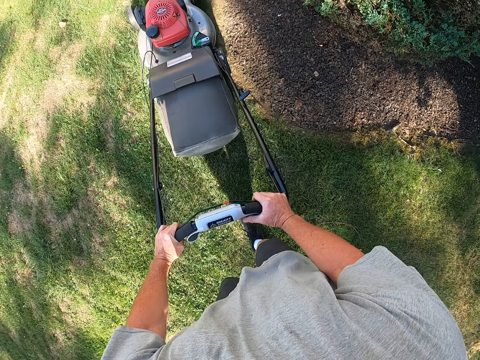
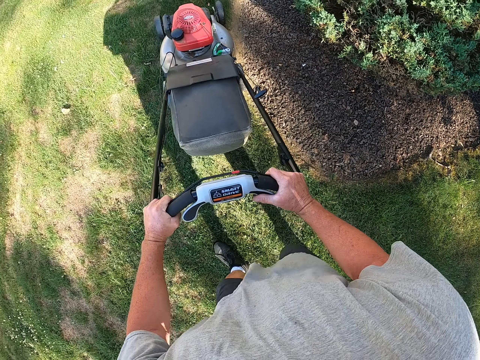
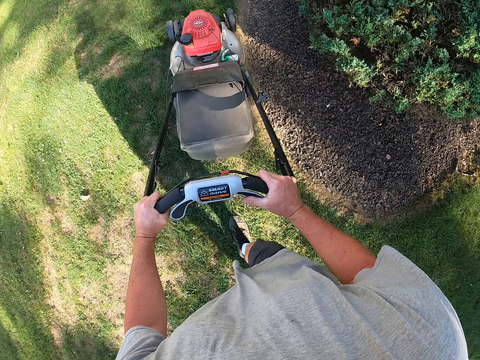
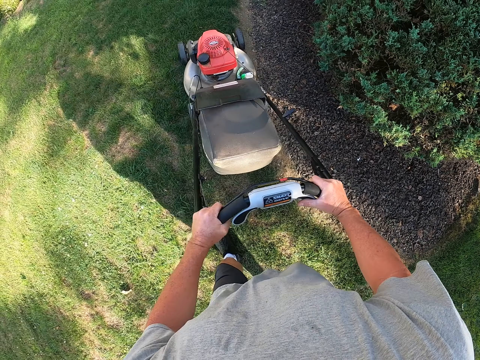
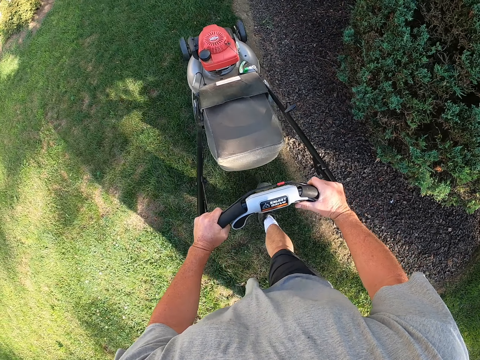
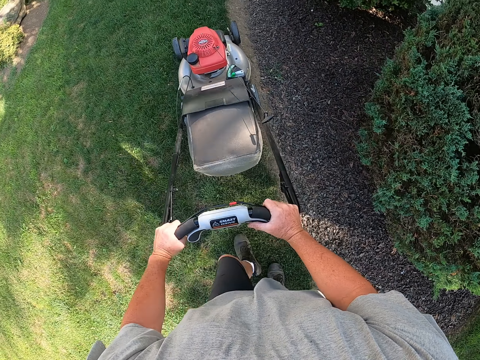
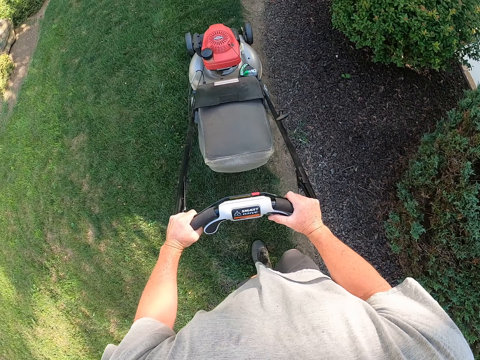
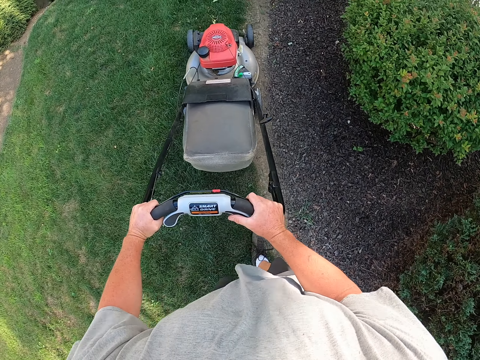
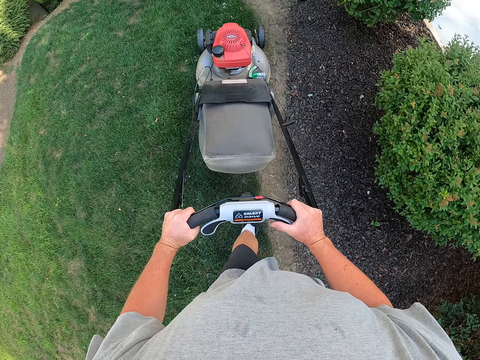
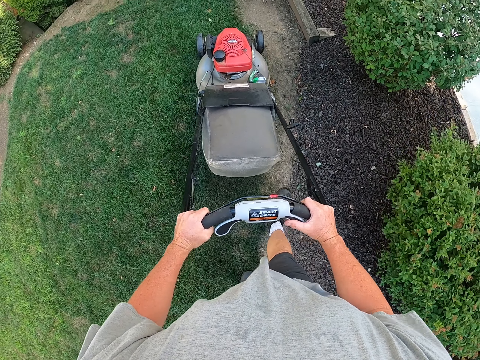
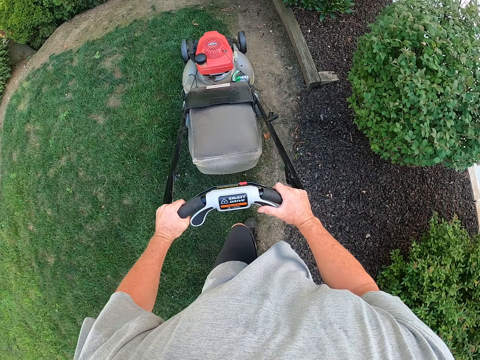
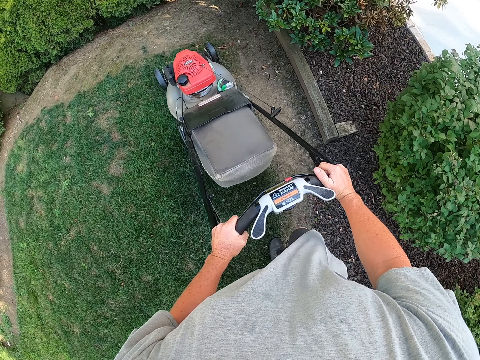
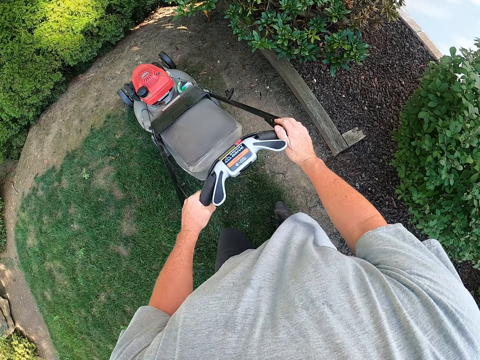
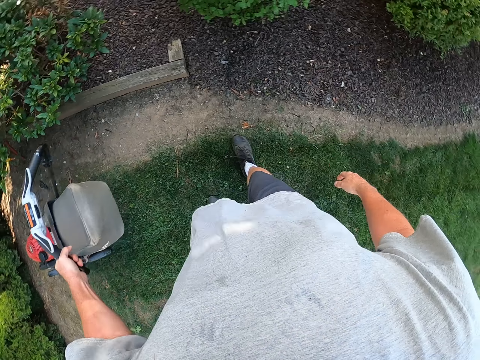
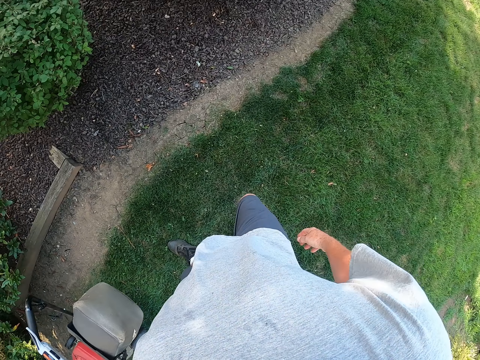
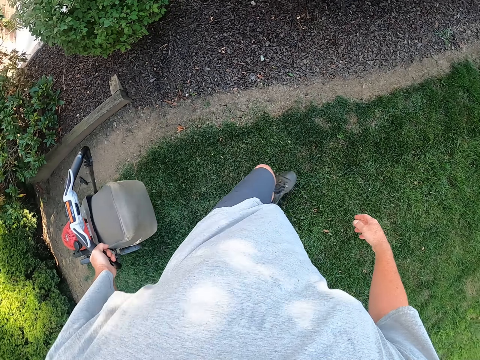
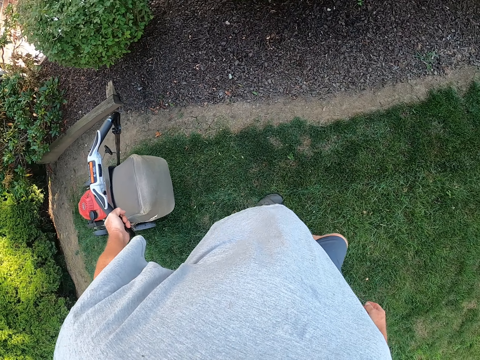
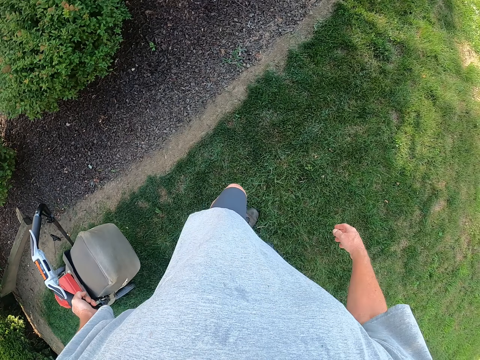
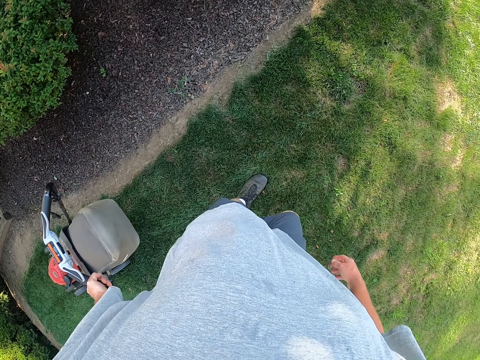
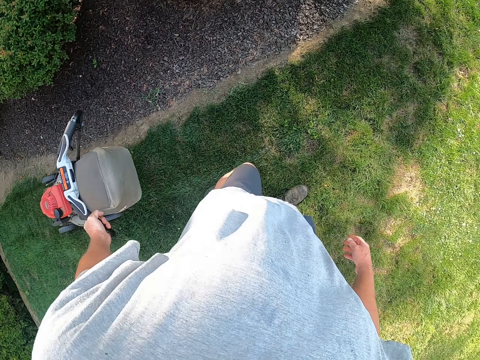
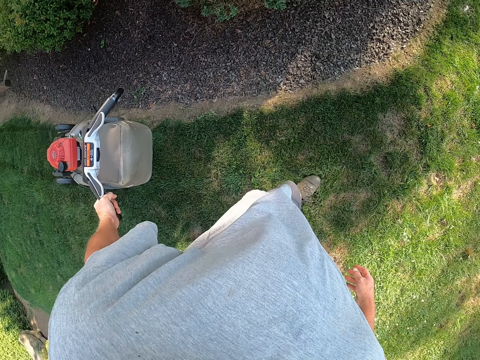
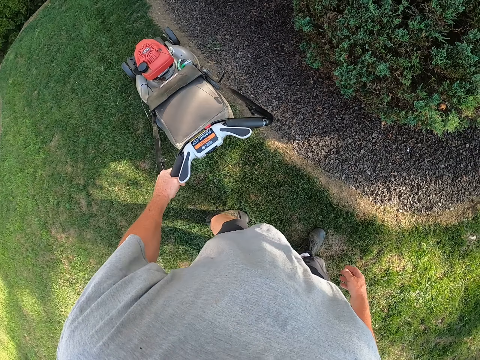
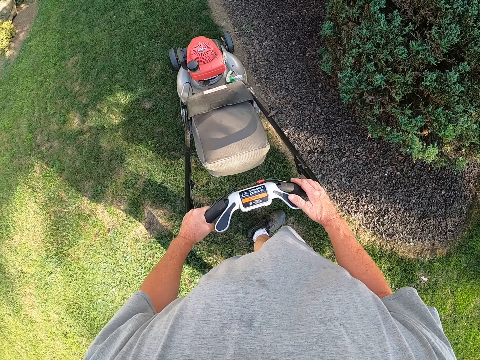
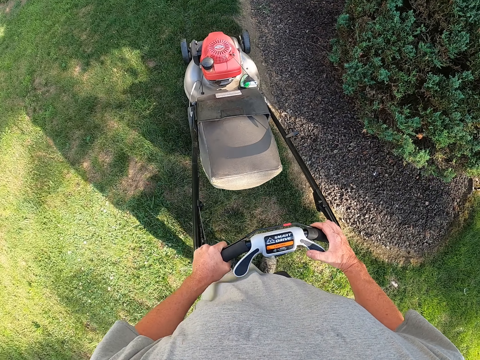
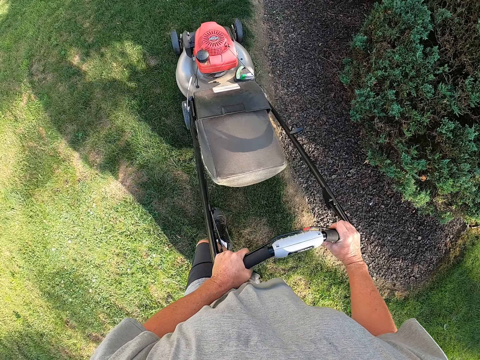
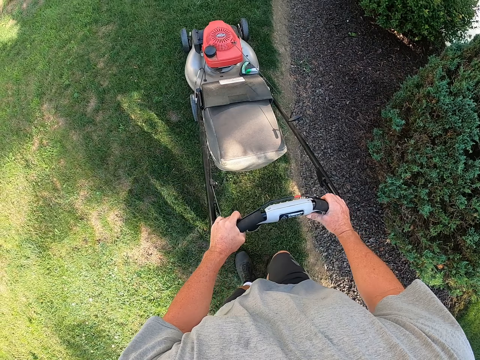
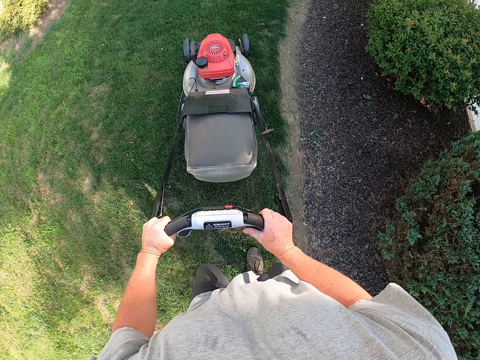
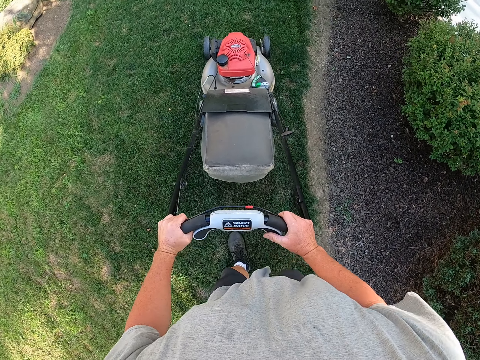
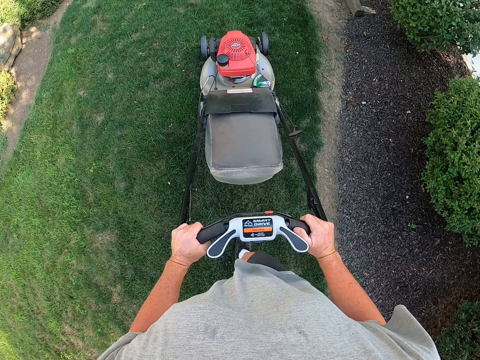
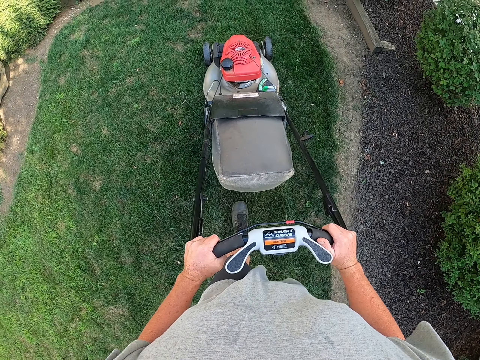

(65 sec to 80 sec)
The camera wearer cuts the grass with the mower machine. They pull back the mower machine.

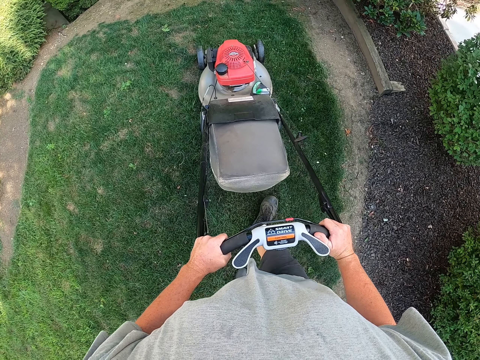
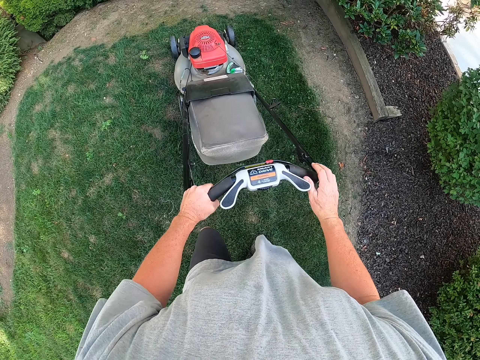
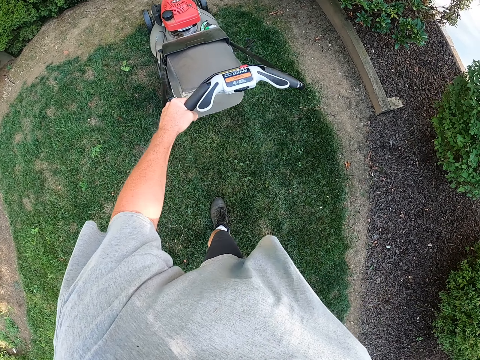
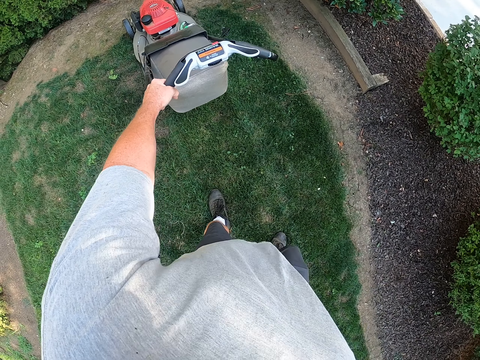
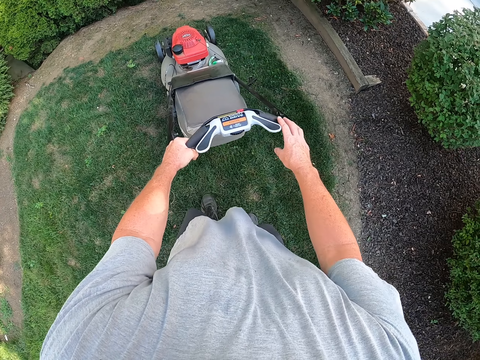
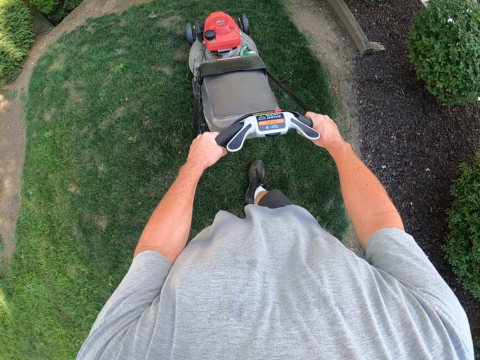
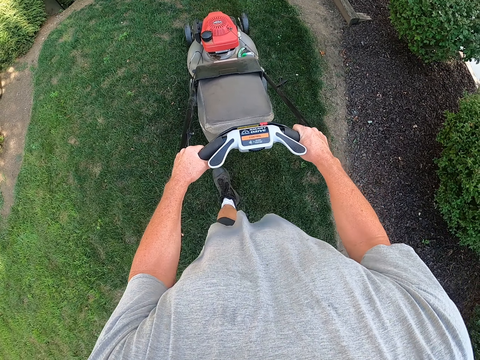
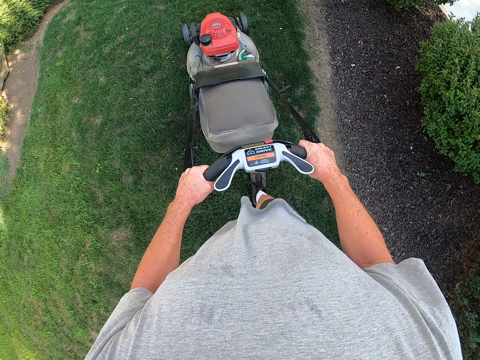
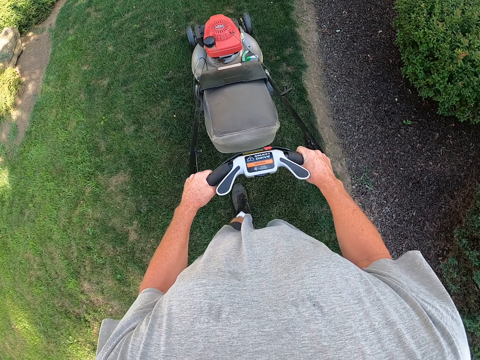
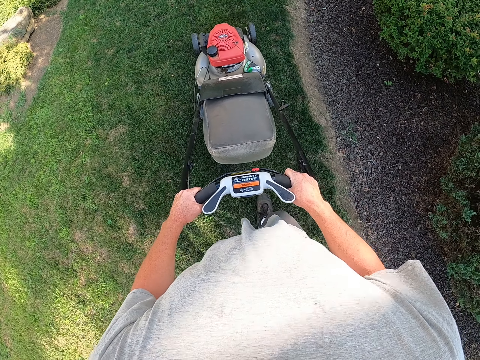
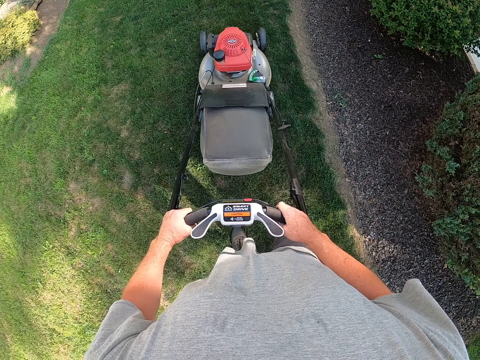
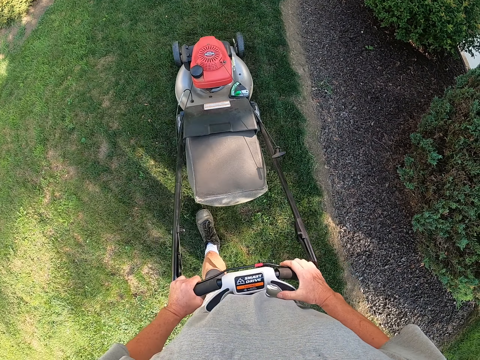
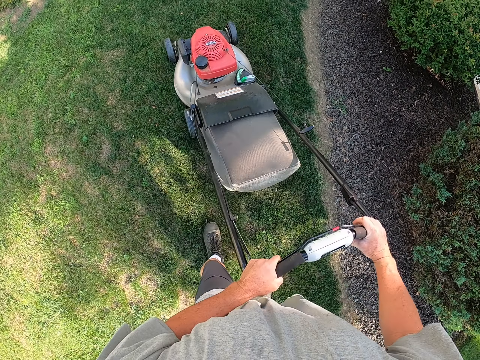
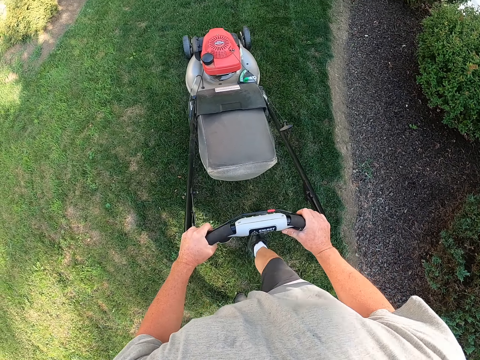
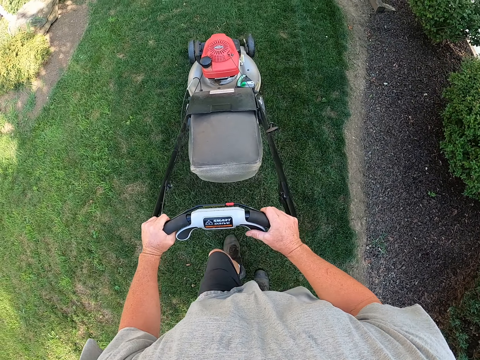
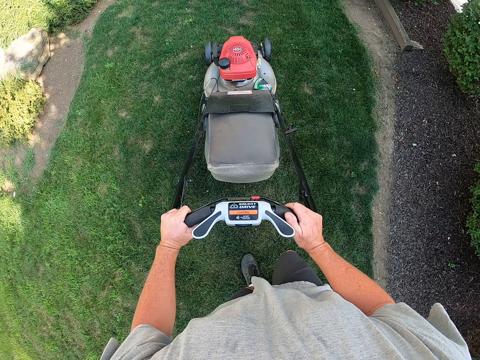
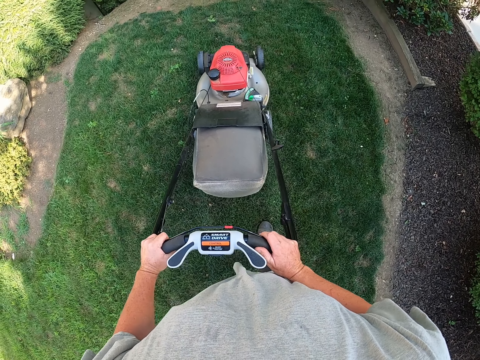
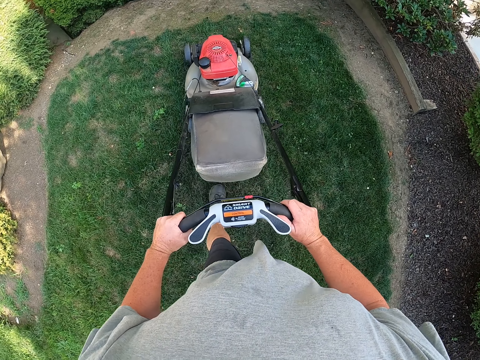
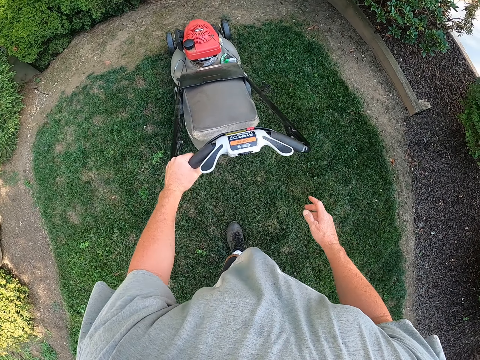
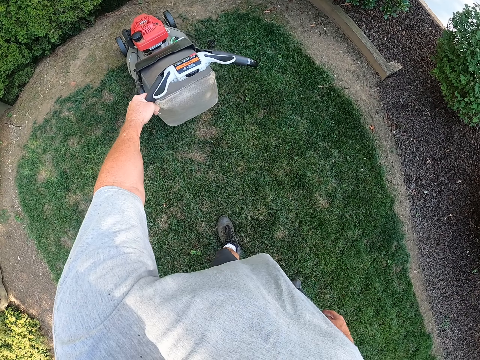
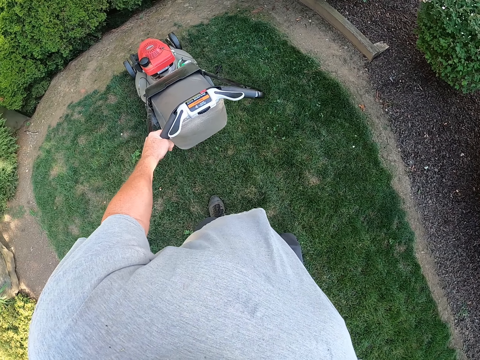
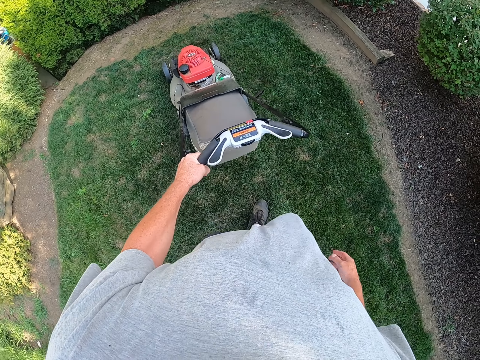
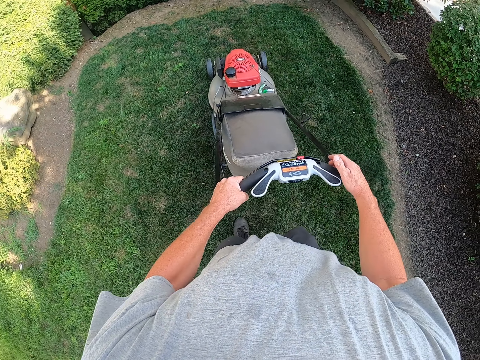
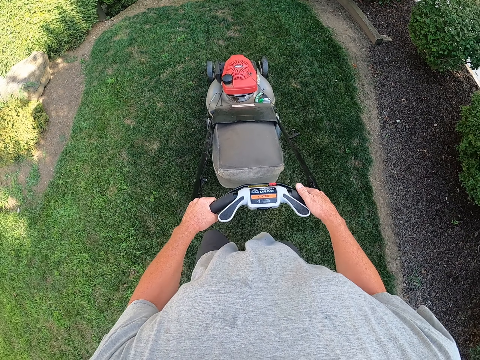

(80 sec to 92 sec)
The camera wearer cuts the grass with the mower machine. They pull back the mower machine. They cut the grass with the mower machine.
